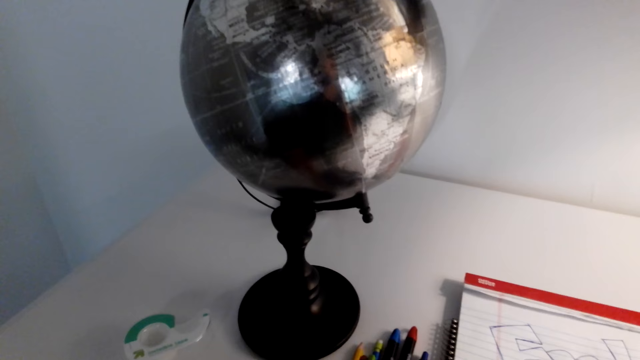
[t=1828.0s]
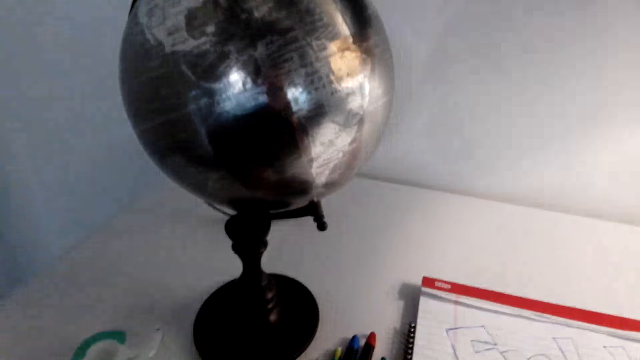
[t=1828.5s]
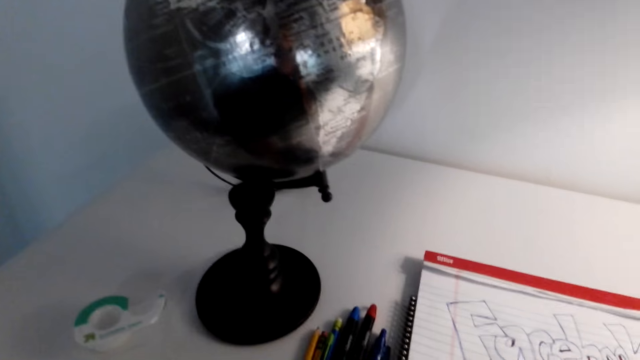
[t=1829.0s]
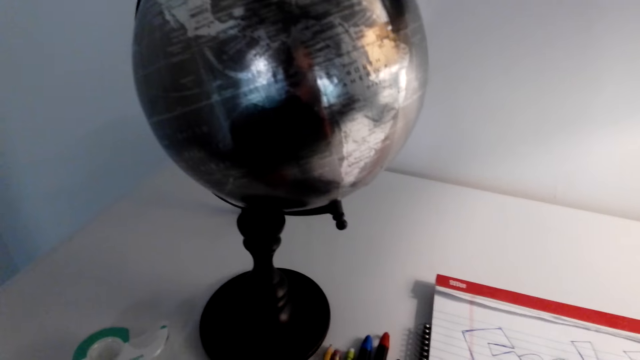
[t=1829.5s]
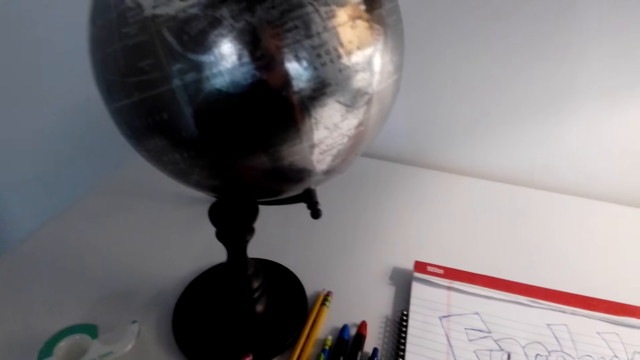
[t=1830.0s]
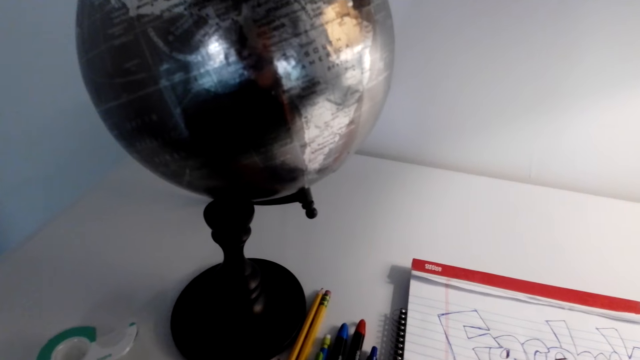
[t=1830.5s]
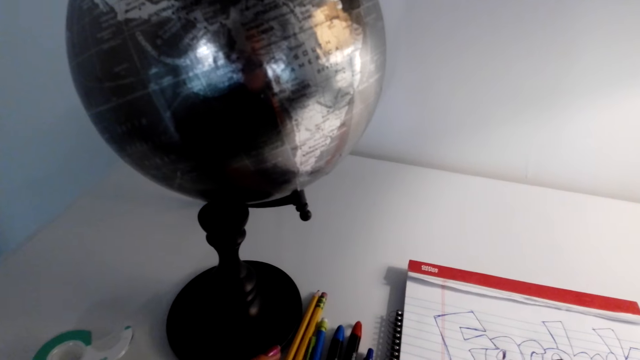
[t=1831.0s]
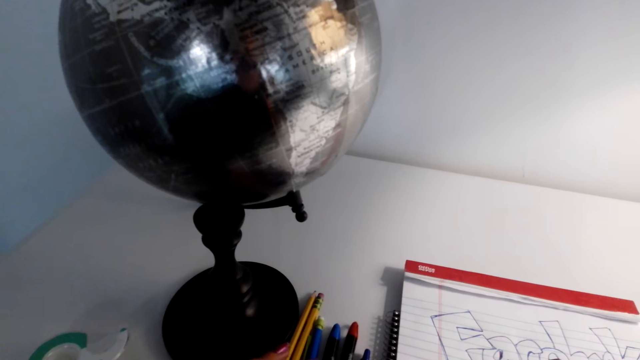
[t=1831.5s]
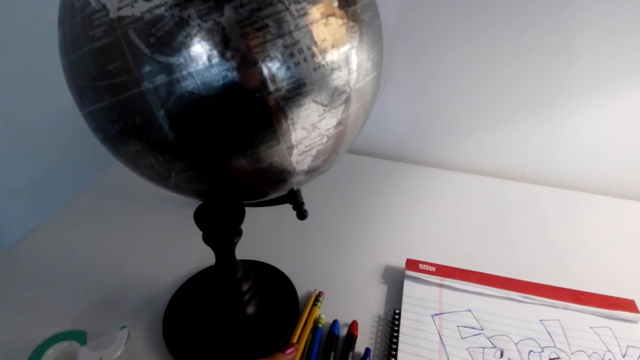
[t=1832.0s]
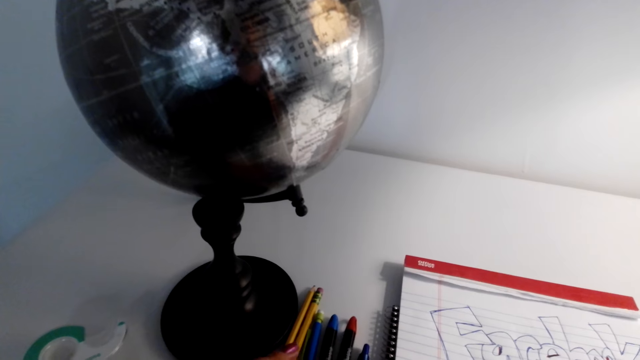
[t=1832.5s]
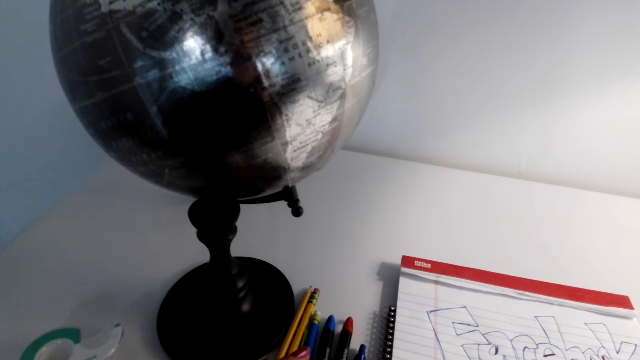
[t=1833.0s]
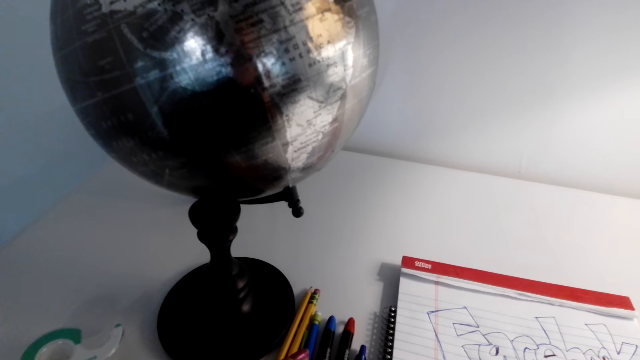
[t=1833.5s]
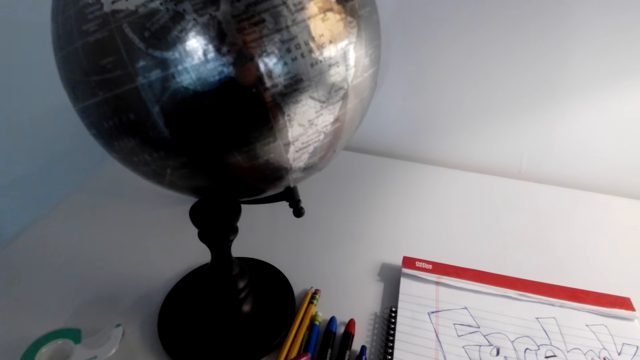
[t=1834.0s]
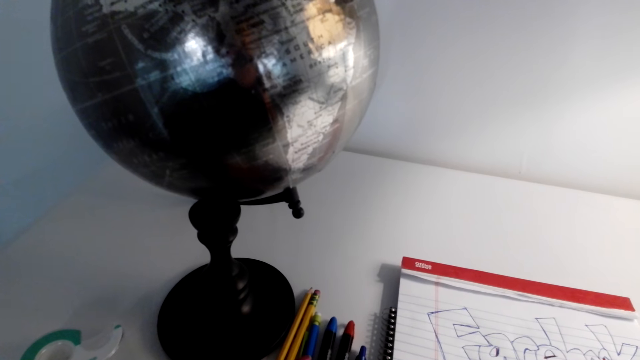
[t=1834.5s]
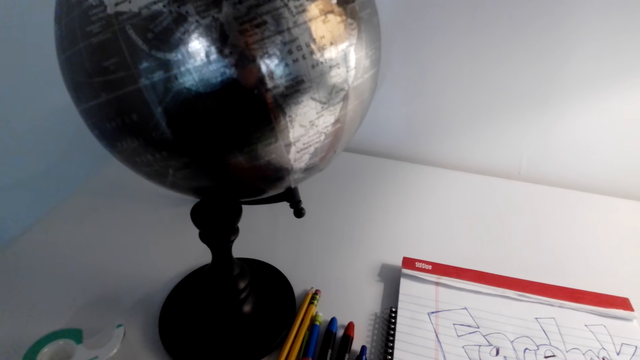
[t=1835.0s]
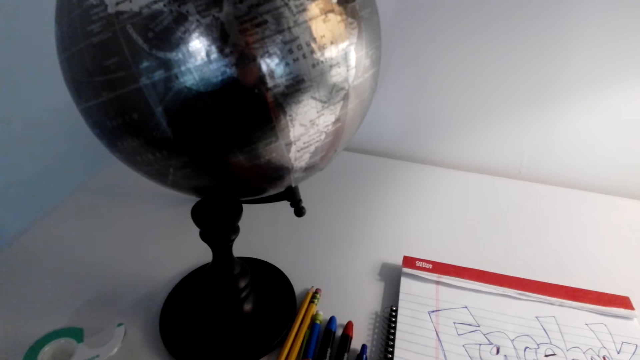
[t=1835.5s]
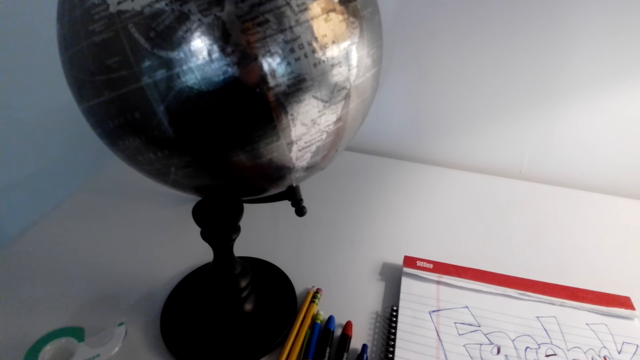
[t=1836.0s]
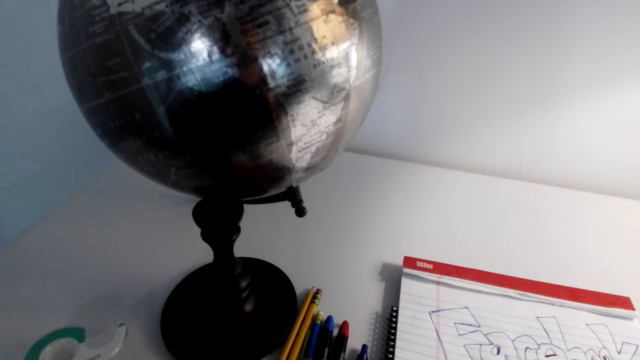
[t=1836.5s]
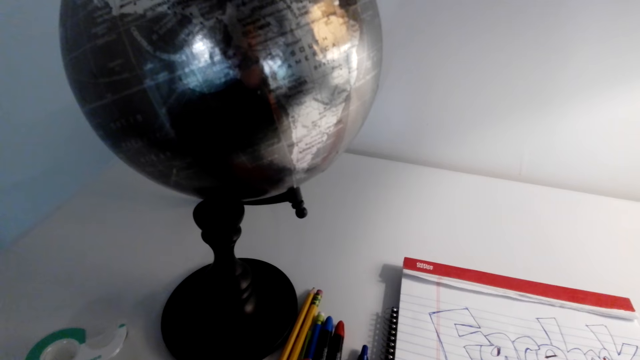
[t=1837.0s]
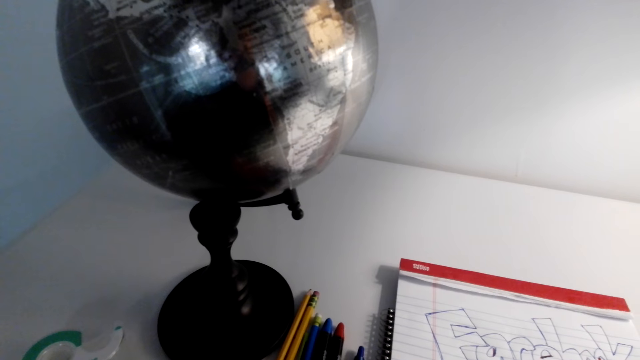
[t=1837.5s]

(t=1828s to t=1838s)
The camera wearer speaks on the phone. They arrange the pens on the table.

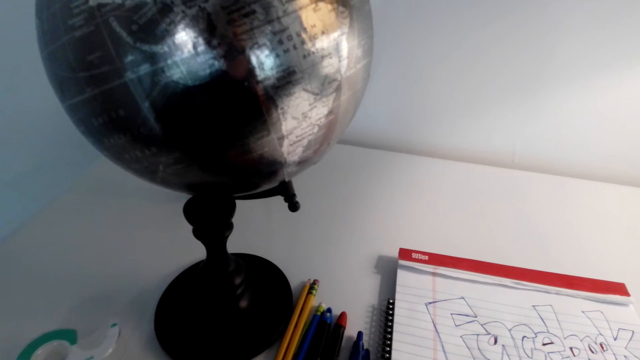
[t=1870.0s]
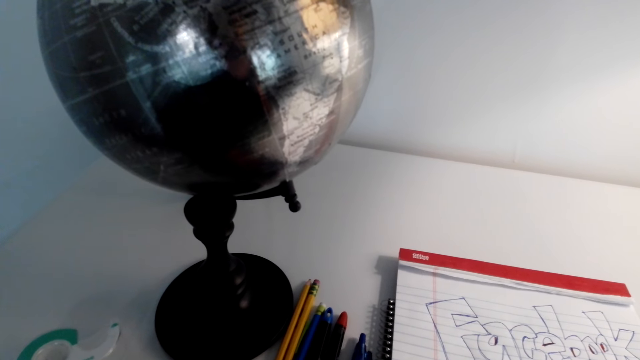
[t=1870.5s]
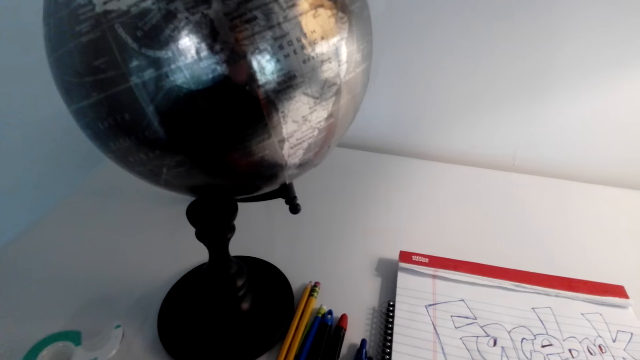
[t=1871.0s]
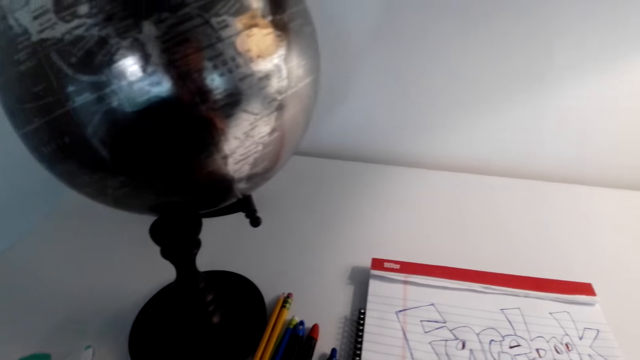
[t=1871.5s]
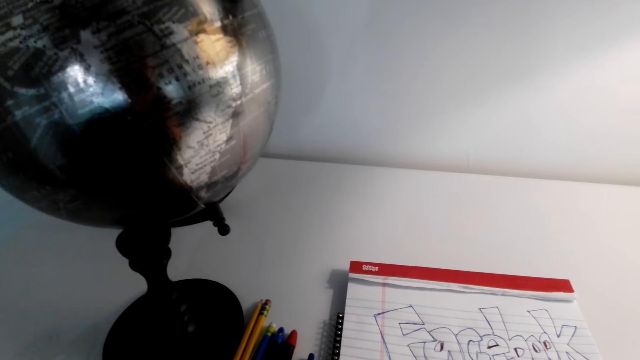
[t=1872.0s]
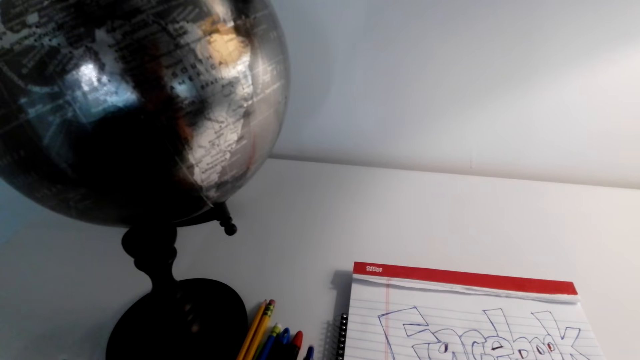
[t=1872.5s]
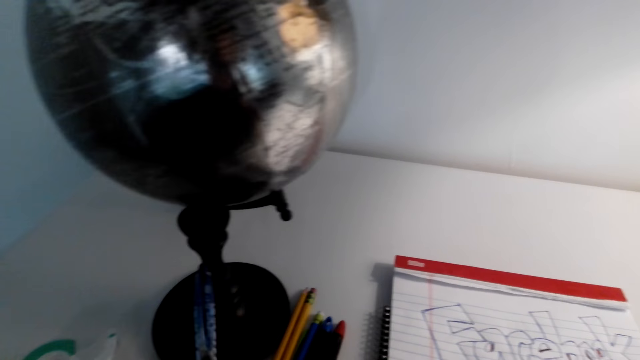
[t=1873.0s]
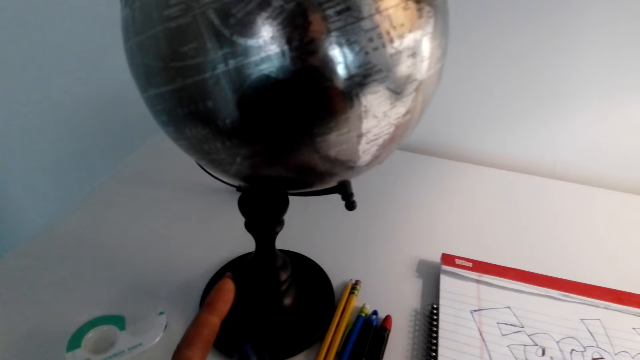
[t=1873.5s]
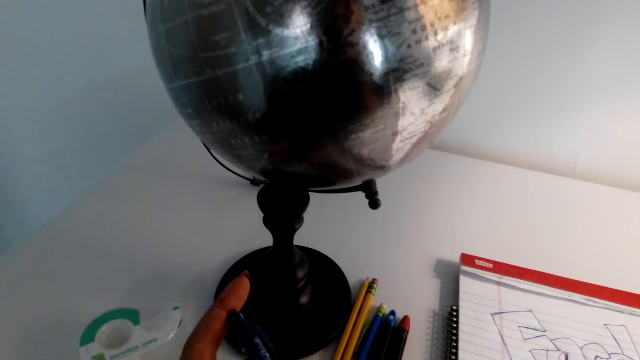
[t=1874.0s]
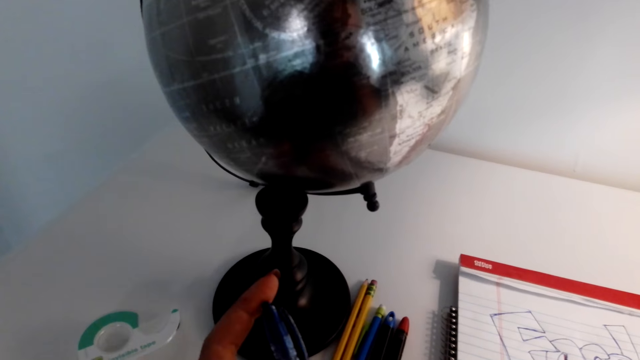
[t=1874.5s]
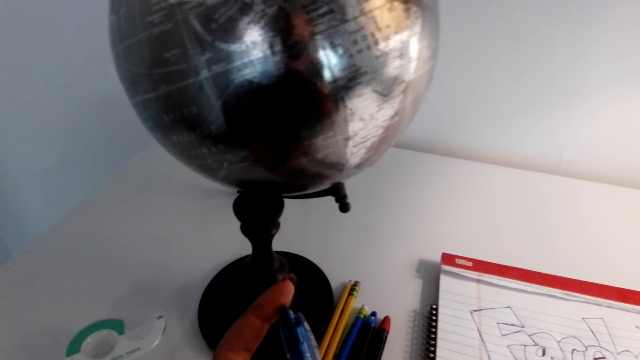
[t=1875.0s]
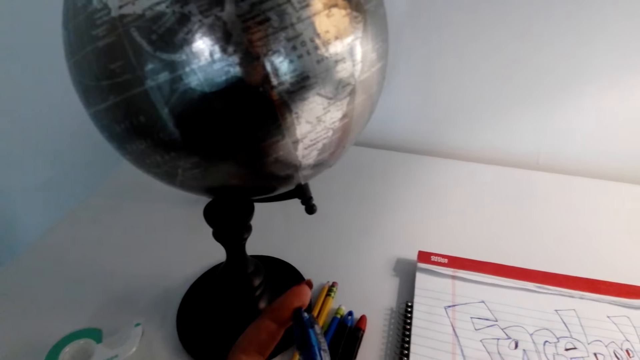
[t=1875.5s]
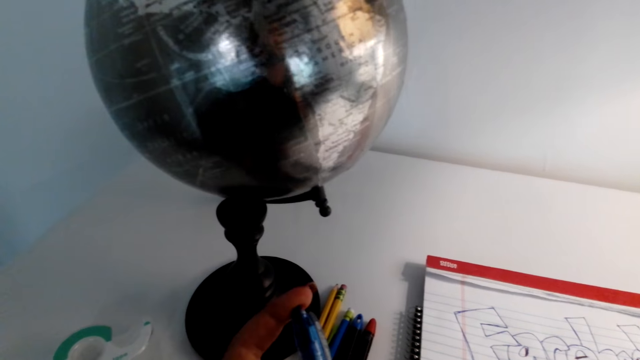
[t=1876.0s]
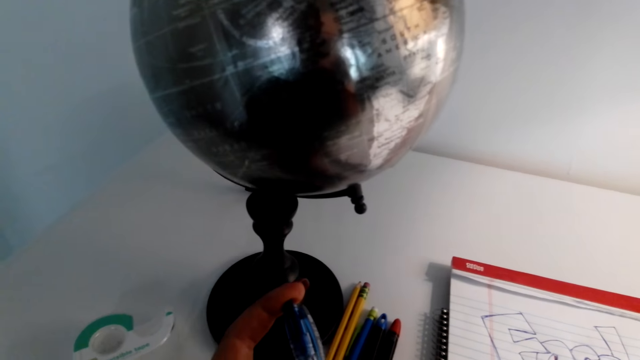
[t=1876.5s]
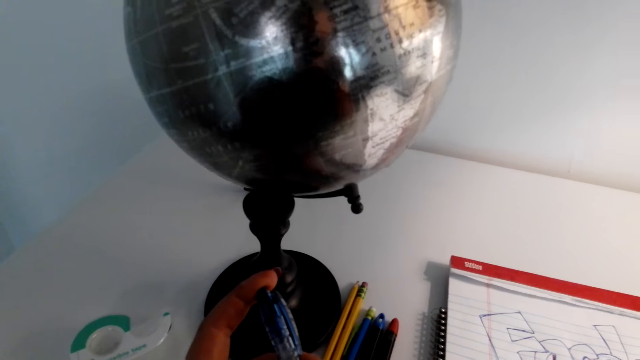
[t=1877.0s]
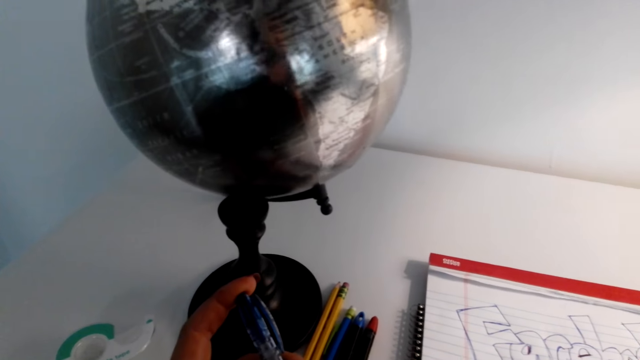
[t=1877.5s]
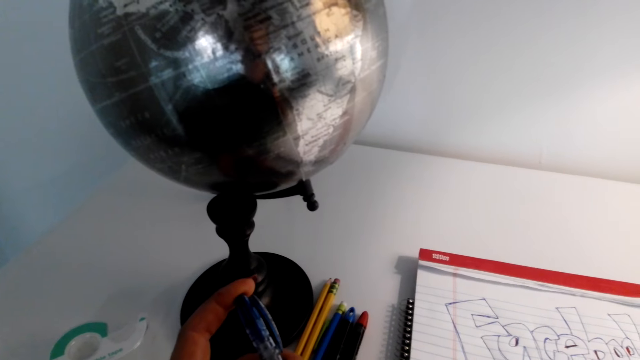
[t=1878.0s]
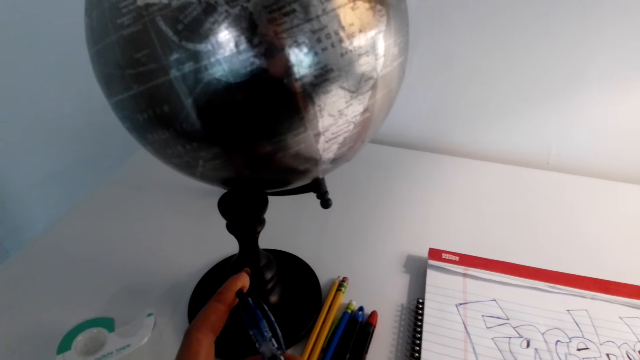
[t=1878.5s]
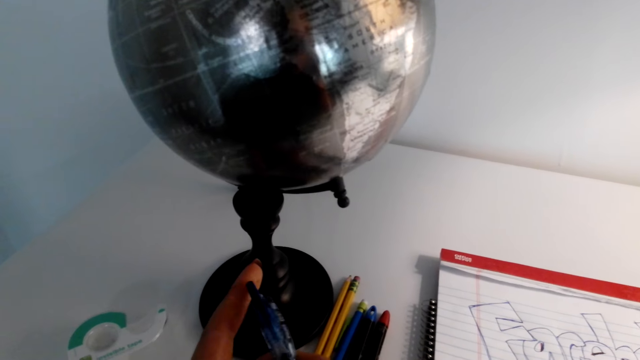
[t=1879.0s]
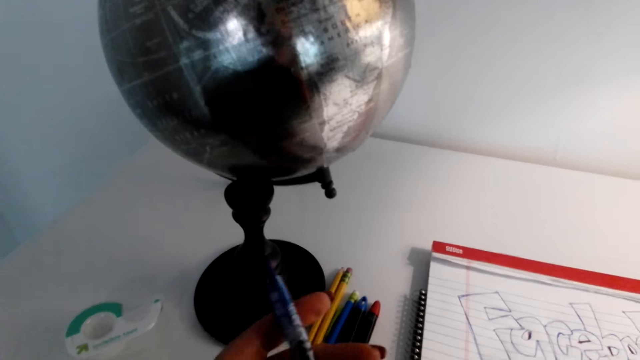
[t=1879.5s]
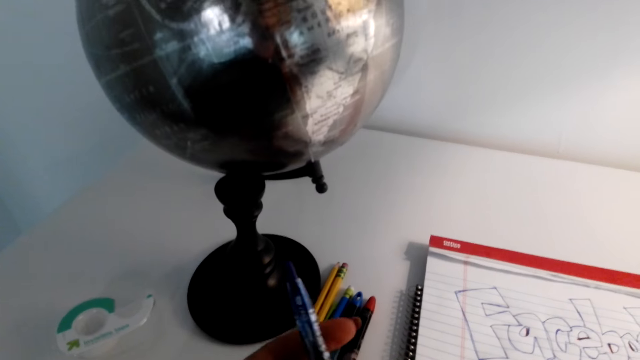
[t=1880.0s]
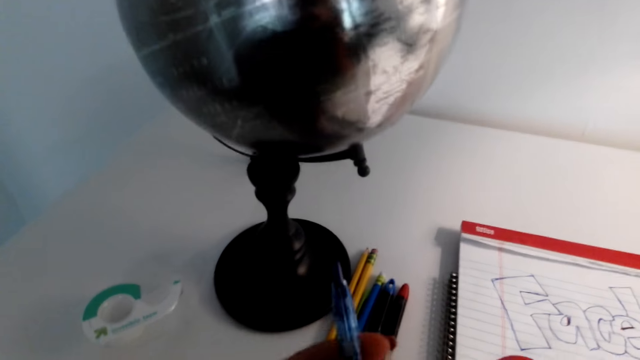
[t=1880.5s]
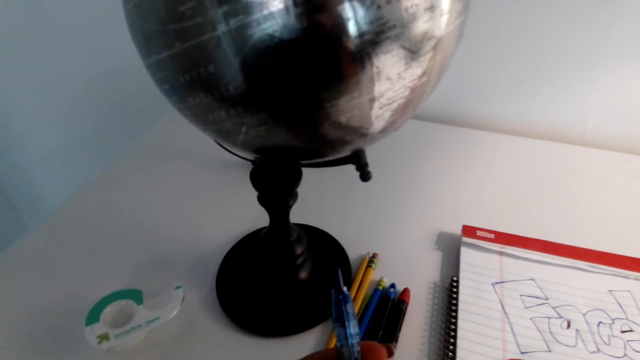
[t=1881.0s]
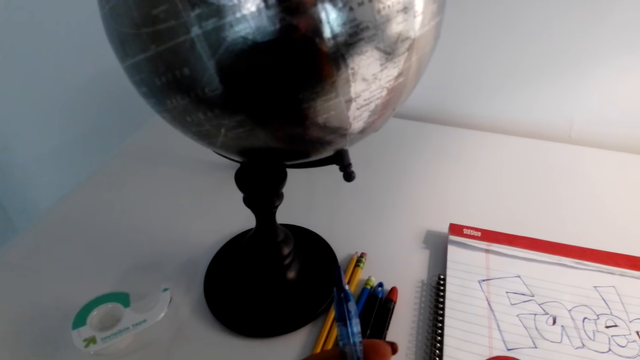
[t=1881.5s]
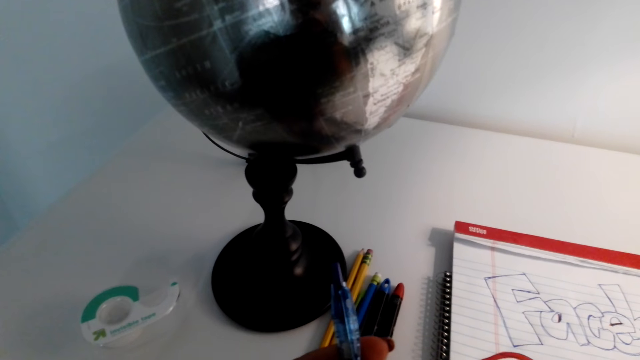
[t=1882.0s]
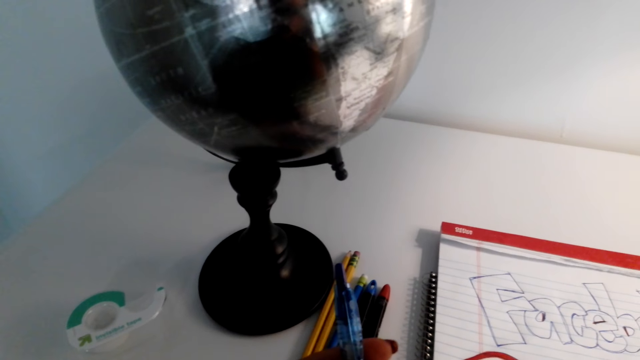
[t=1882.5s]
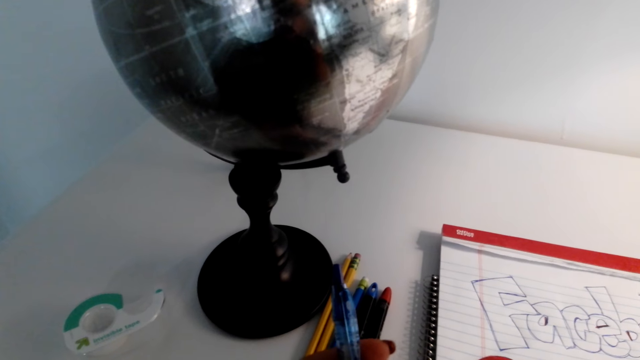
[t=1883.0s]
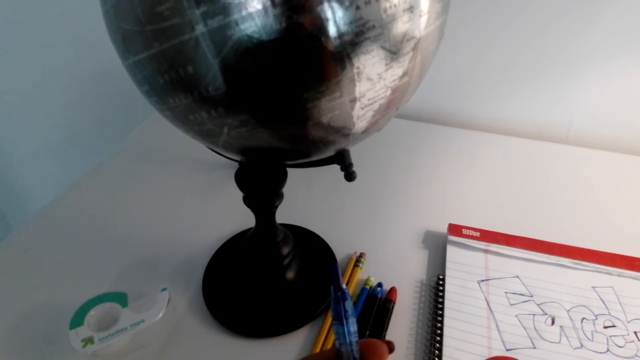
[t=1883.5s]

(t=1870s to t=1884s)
The camera wearer picks a pen from the table. They speak on the phone. They hold the pen. They speak on the phone. They press the pen.
